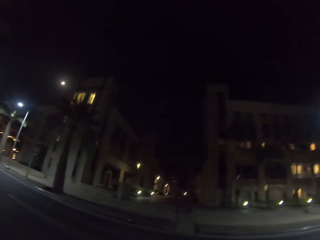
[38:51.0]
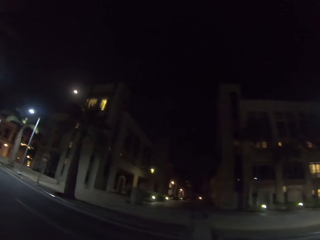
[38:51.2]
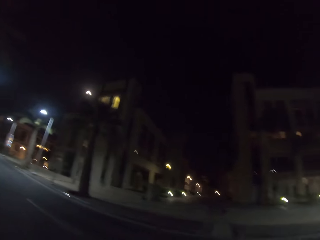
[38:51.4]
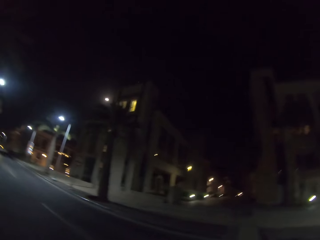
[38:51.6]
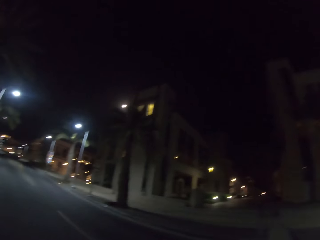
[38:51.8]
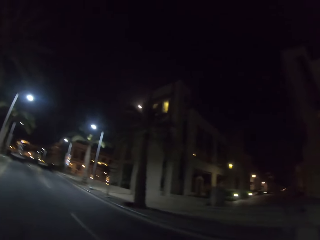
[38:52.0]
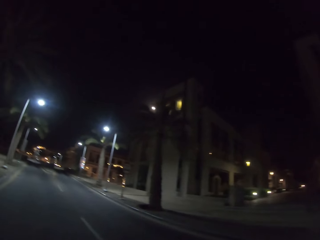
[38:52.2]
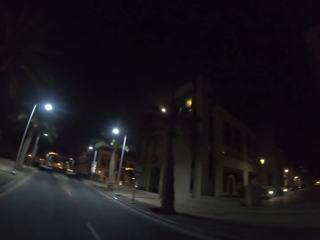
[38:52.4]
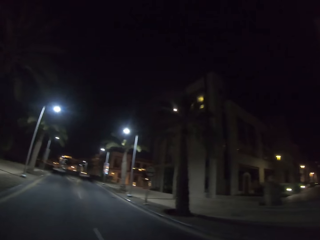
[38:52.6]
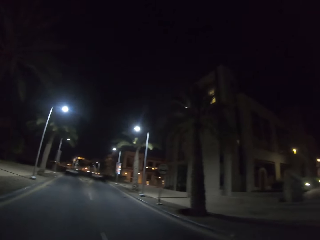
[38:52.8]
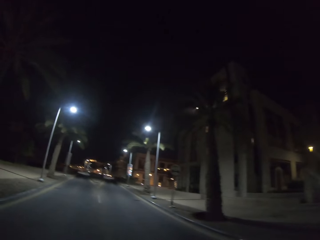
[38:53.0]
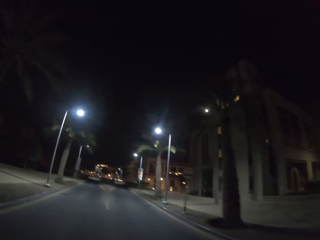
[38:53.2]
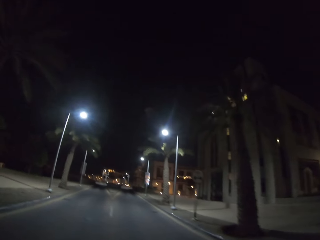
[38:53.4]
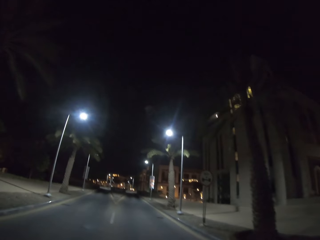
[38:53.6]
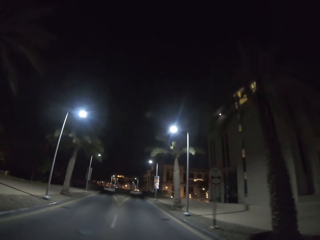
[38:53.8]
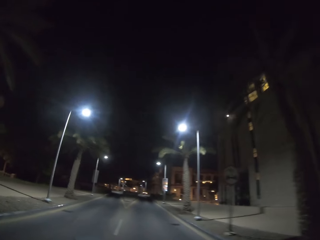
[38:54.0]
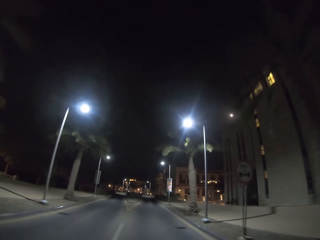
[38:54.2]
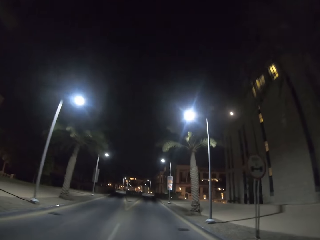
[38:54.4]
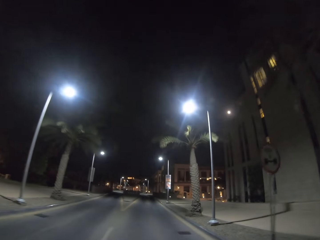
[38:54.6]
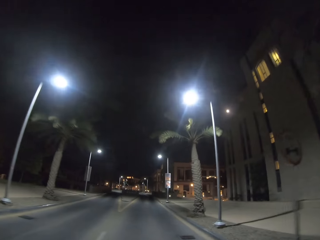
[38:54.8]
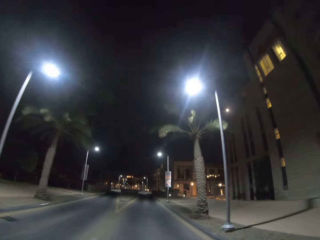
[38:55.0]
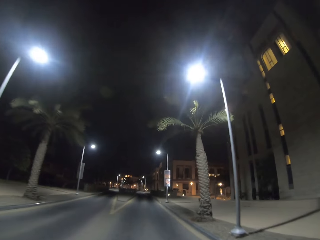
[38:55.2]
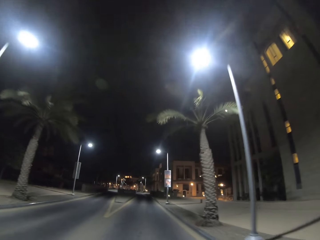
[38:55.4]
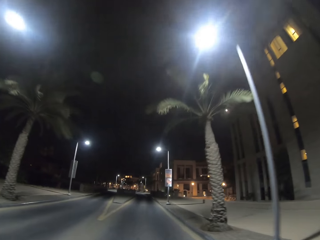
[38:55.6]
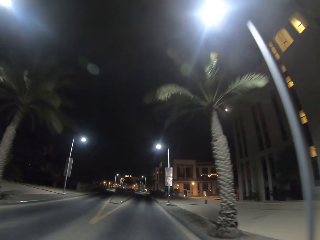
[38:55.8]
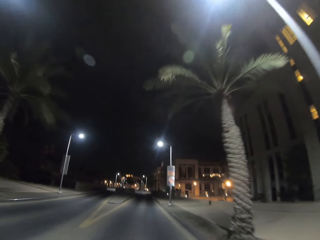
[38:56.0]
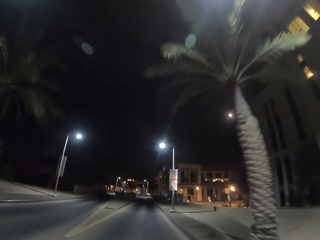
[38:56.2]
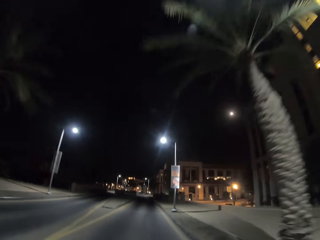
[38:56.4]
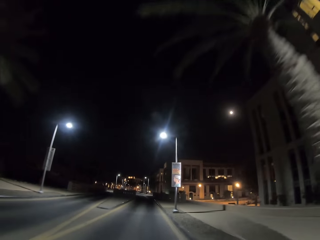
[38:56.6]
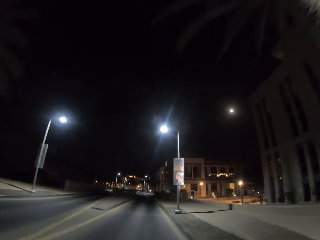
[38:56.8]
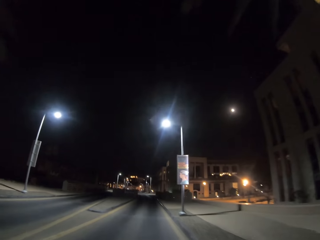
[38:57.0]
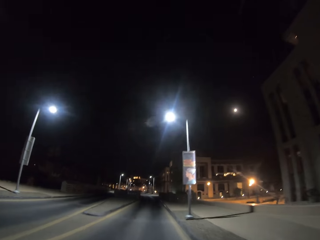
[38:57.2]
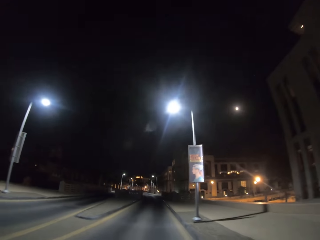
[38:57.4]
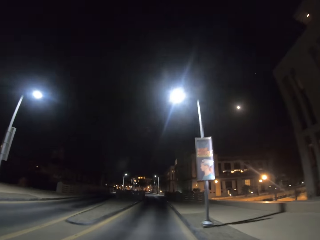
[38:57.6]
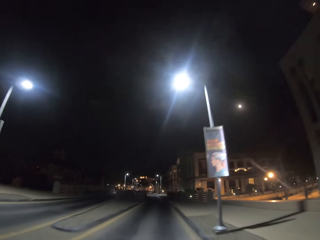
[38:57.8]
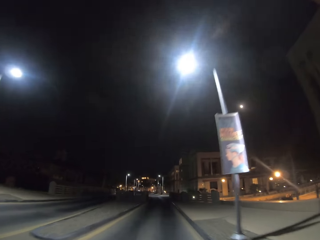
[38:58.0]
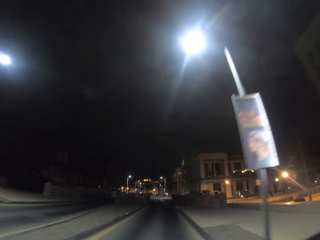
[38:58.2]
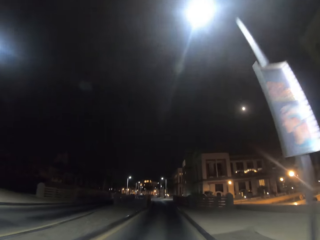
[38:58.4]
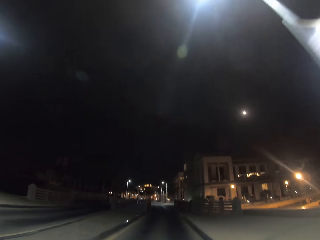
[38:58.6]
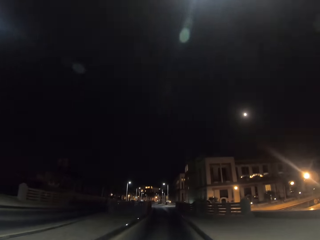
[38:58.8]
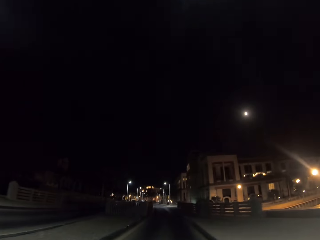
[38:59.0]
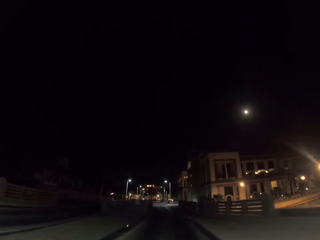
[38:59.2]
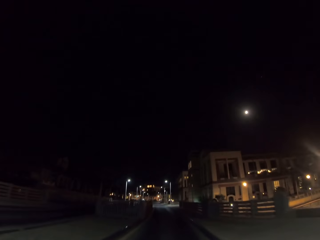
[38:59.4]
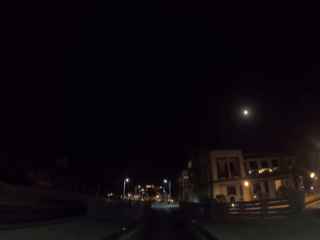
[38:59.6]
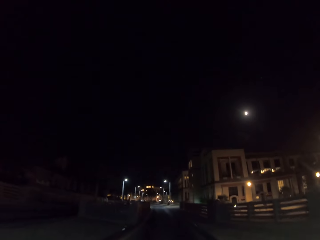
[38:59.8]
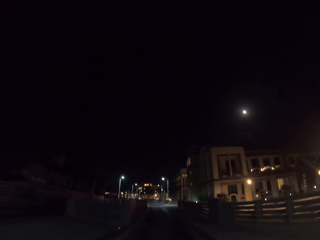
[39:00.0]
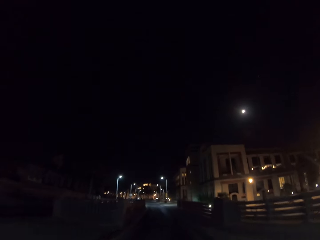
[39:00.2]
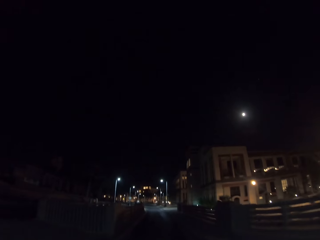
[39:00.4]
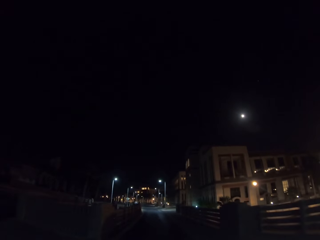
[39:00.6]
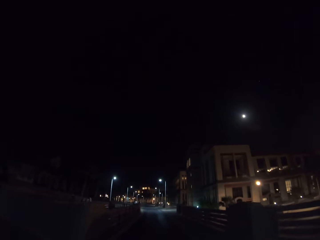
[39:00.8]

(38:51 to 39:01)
The camera wearer turns left. They skate straight ahead on the road. They move to the right side of the road.

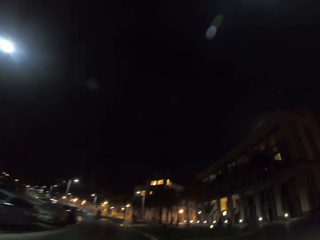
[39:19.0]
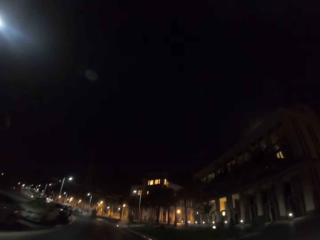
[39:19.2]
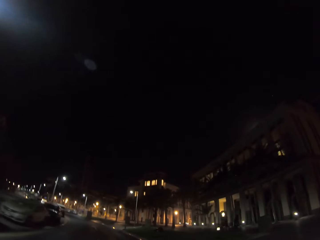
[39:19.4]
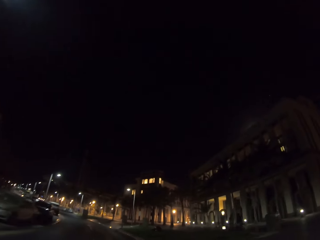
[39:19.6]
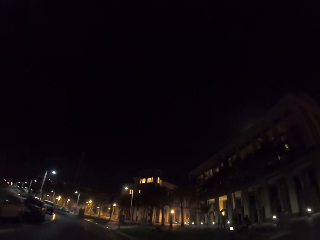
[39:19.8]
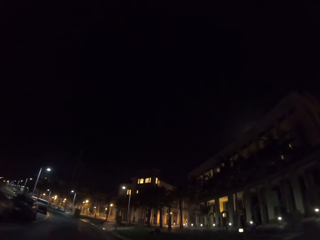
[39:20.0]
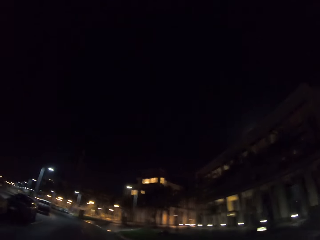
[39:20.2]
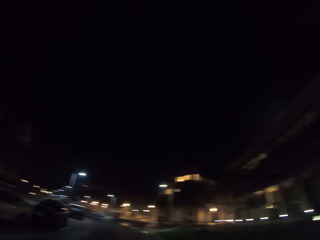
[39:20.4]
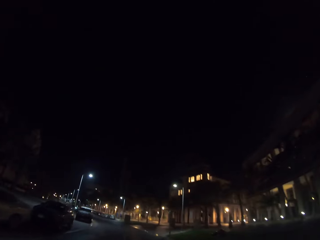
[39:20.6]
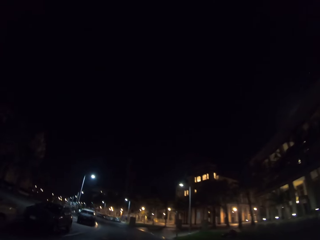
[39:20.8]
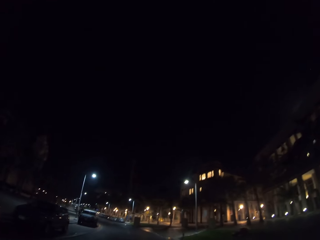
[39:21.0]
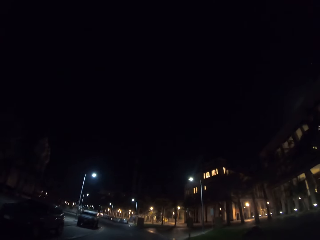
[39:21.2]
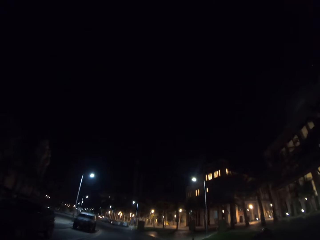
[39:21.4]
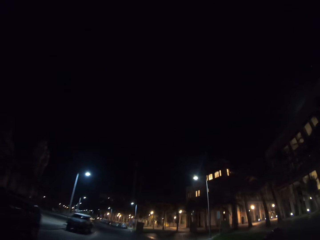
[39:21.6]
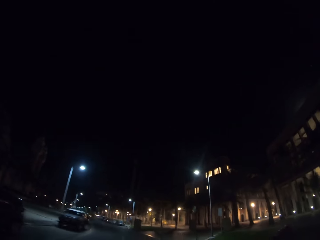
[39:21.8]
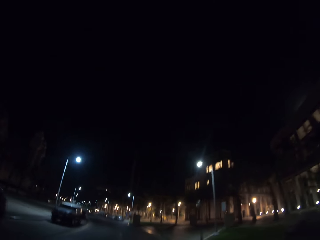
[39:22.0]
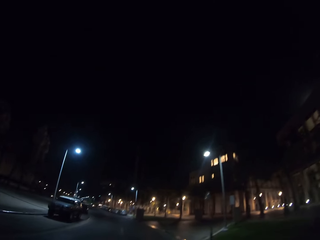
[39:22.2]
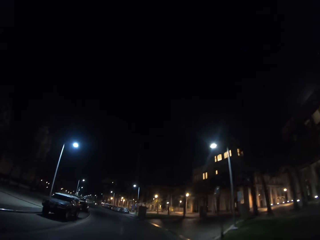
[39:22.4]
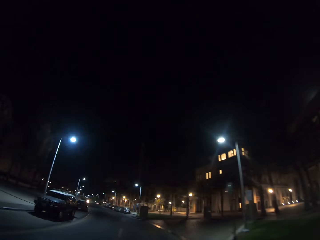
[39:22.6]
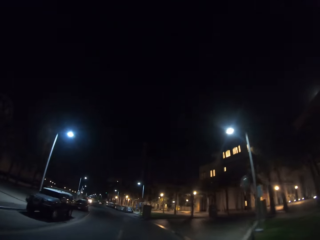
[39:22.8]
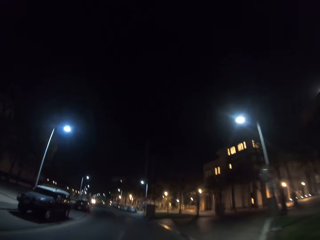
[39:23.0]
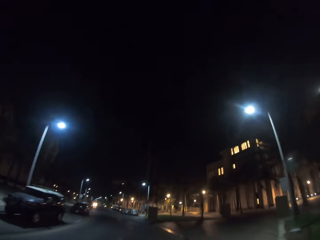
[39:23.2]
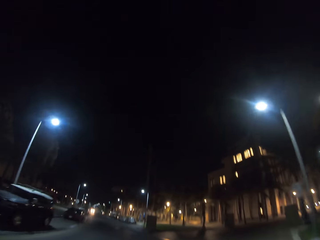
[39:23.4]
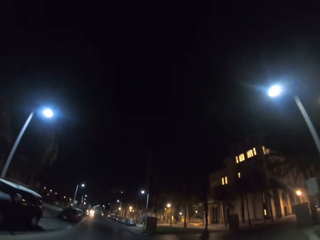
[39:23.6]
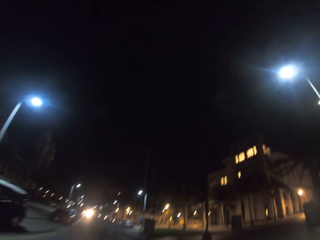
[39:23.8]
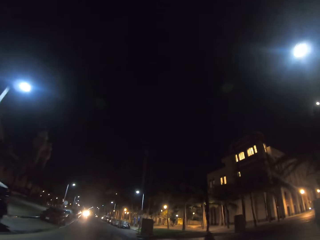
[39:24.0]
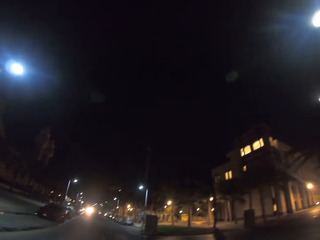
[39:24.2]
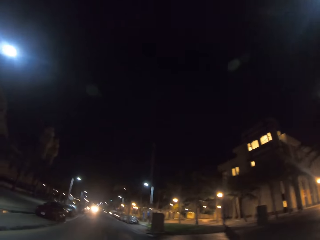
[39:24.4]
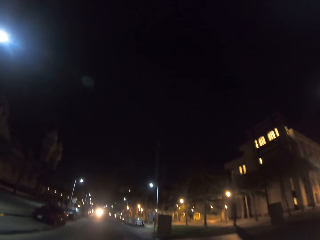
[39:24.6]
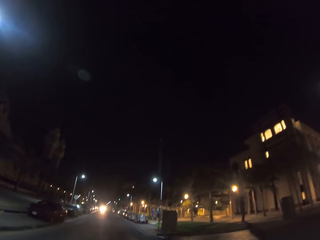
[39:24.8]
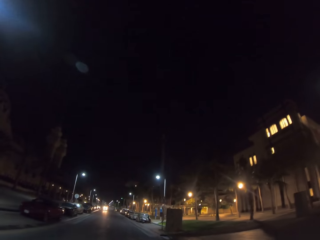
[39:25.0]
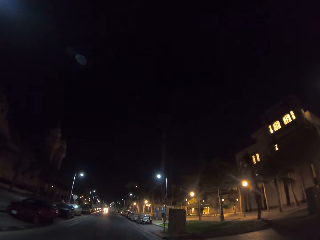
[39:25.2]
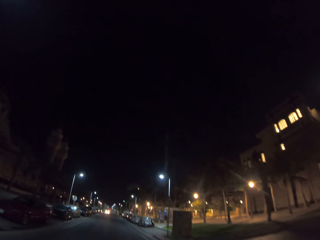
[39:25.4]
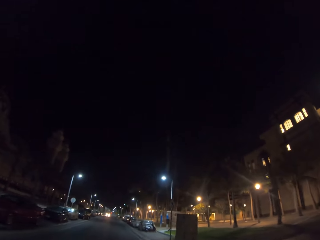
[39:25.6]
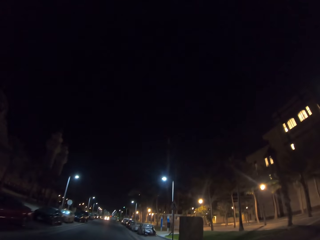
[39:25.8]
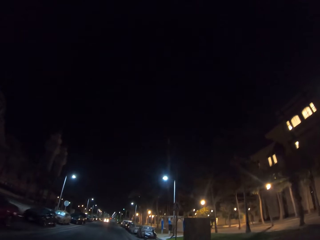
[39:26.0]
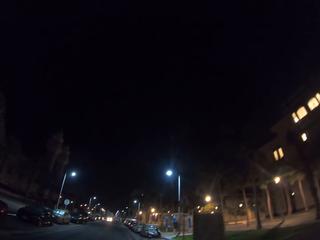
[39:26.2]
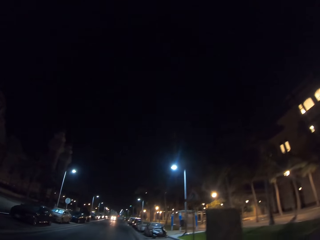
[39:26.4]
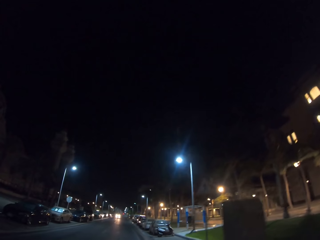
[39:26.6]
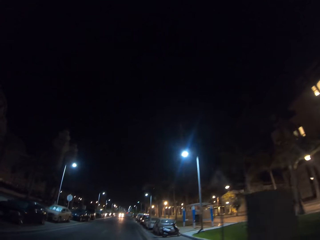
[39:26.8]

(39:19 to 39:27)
The camera wearer moves to the left side of the road. They skate straight ahead on the road.

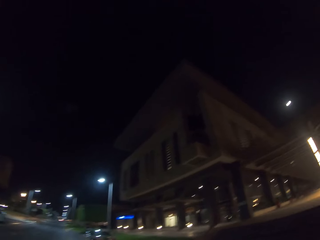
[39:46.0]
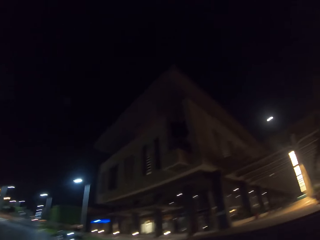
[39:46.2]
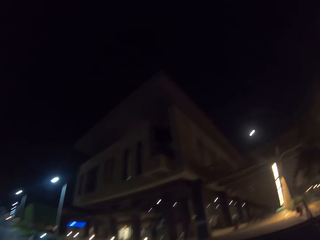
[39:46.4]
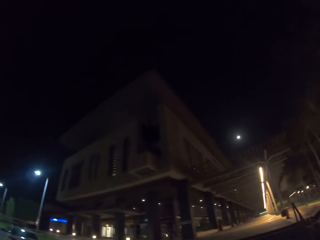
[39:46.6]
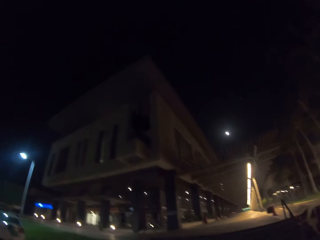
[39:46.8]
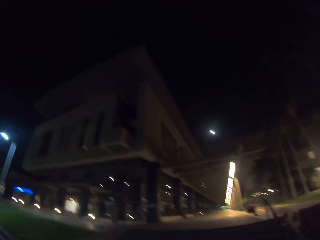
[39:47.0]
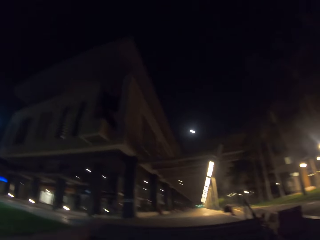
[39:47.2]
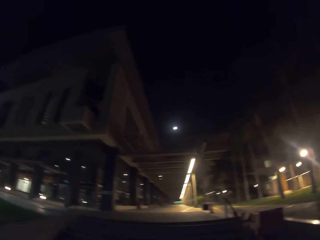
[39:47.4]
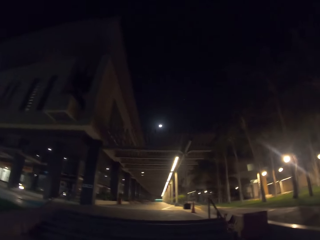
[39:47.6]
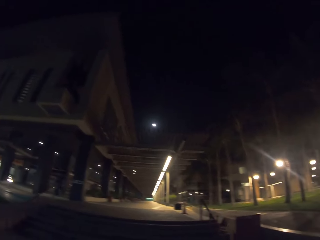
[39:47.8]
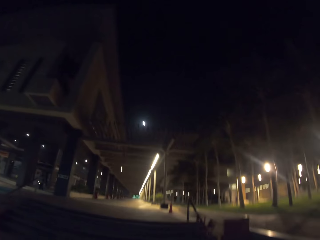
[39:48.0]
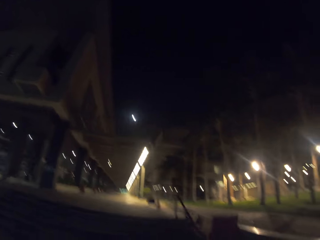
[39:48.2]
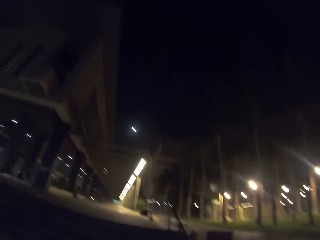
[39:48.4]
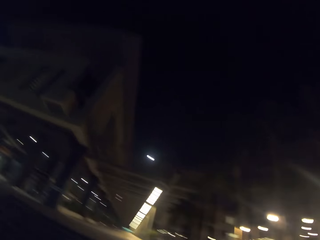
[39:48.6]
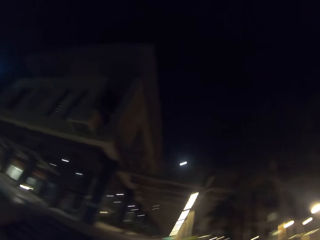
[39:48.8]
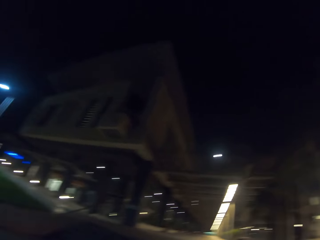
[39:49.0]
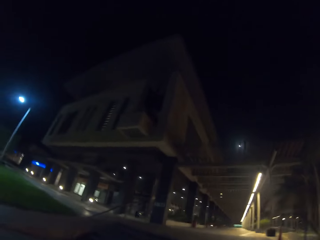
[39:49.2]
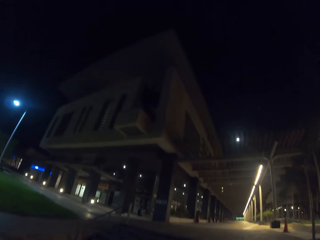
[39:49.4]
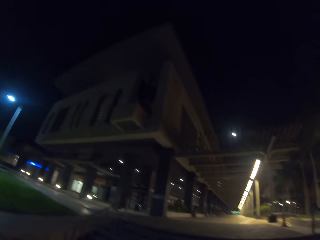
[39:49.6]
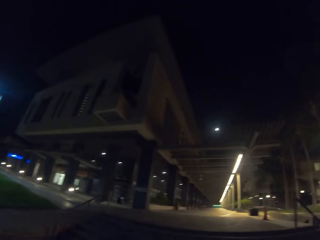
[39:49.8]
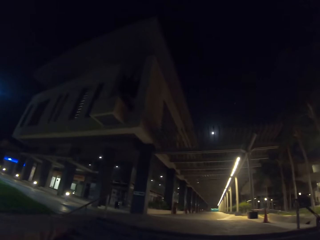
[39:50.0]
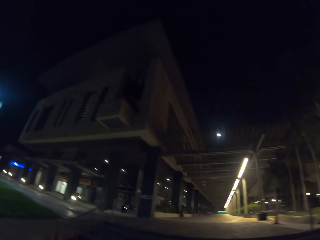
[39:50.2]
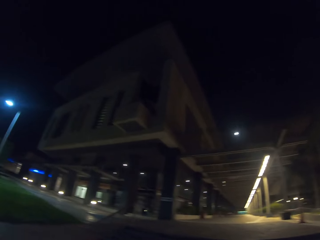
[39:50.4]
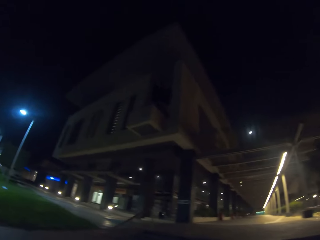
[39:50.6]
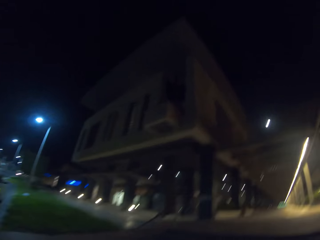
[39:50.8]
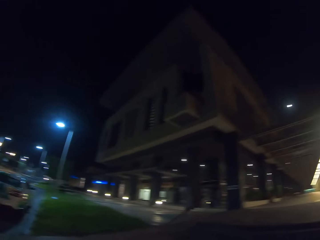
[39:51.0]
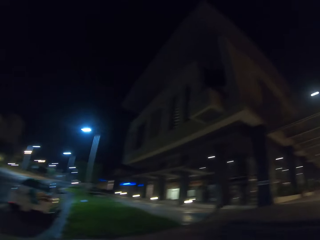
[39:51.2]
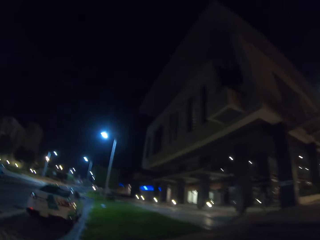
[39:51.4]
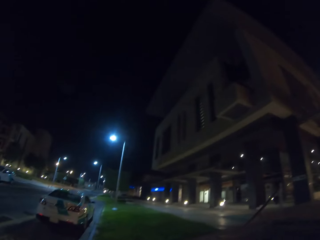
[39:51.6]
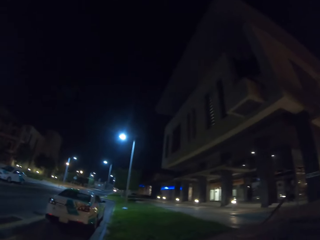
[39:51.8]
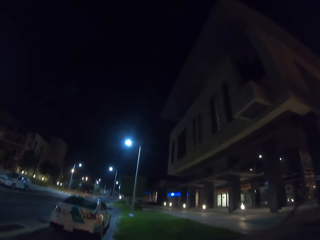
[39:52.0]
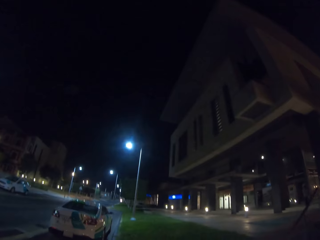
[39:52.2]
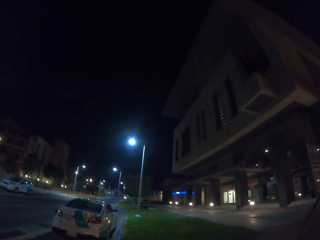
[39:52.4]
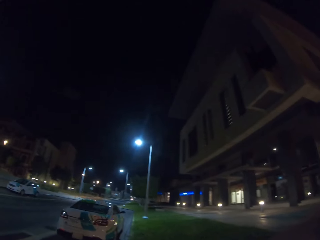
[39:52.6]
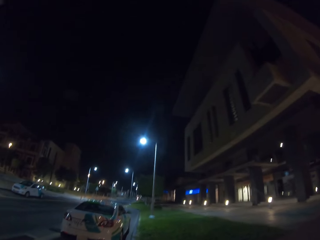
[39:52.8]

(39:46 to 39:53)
The camera wearer turns right.
